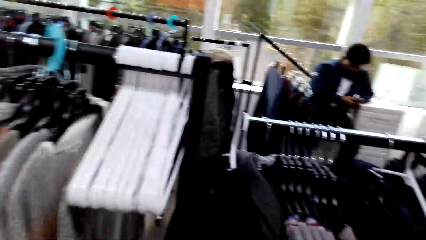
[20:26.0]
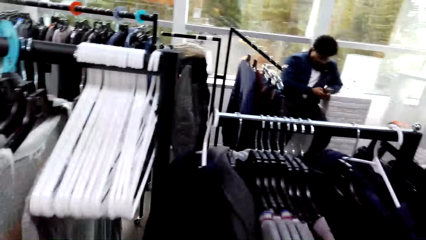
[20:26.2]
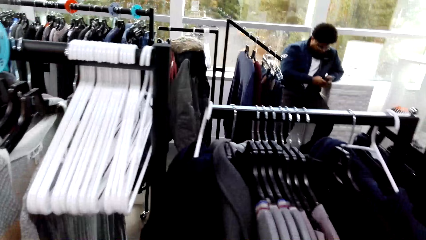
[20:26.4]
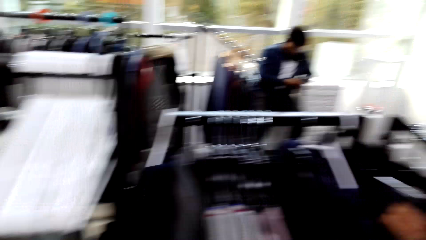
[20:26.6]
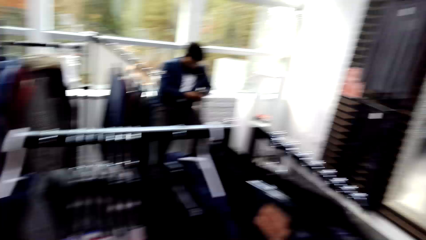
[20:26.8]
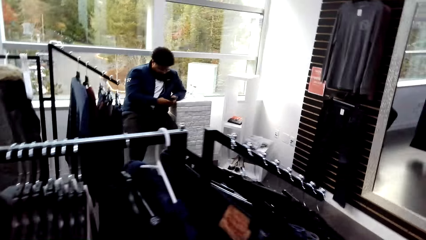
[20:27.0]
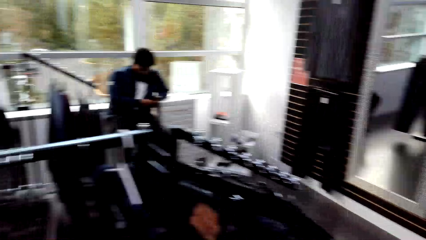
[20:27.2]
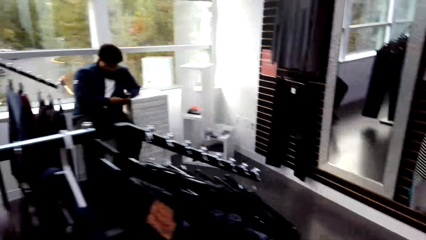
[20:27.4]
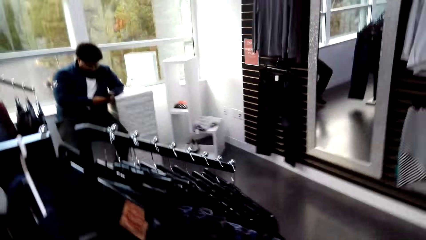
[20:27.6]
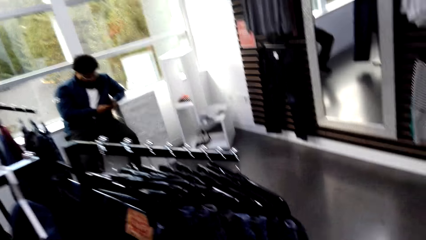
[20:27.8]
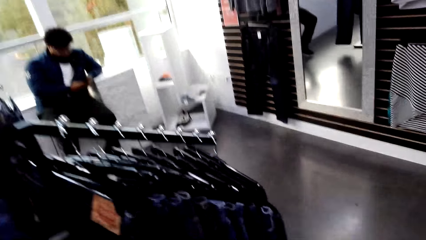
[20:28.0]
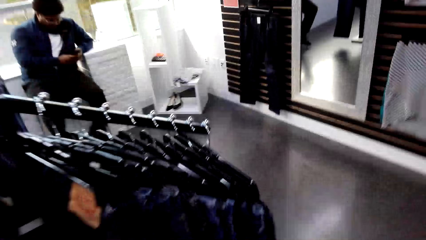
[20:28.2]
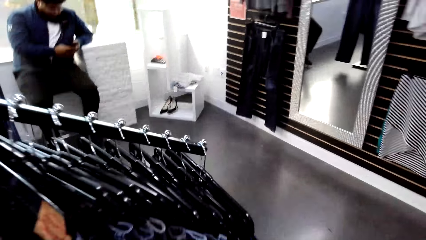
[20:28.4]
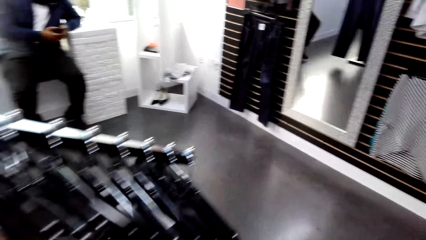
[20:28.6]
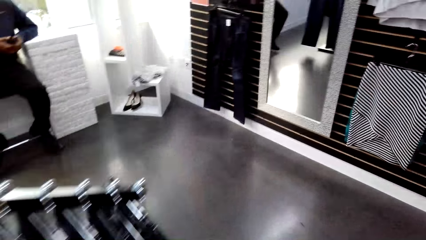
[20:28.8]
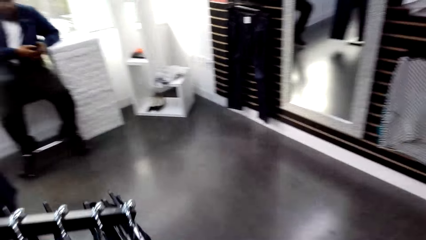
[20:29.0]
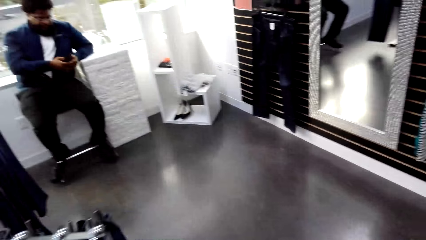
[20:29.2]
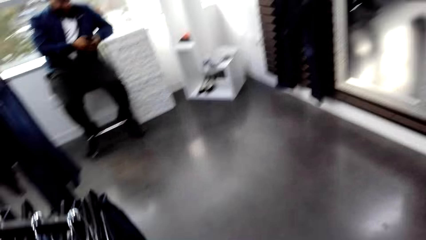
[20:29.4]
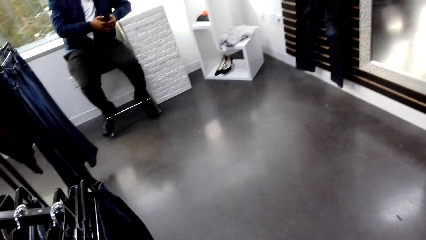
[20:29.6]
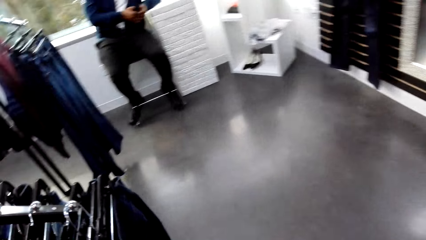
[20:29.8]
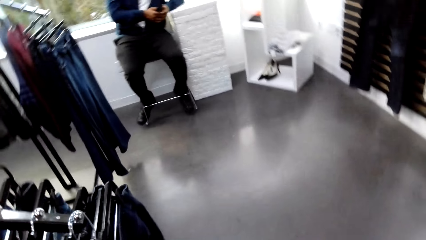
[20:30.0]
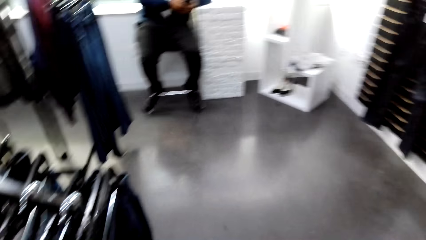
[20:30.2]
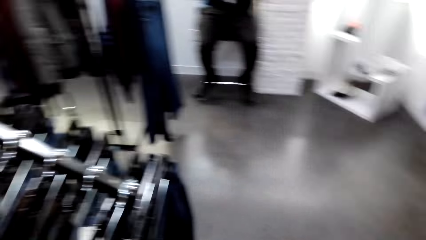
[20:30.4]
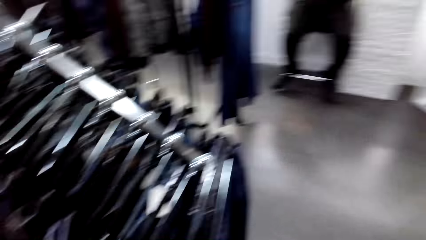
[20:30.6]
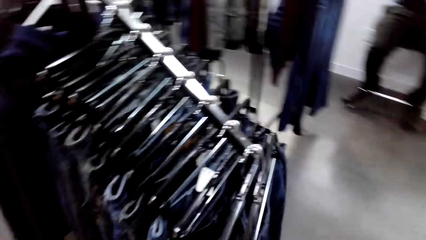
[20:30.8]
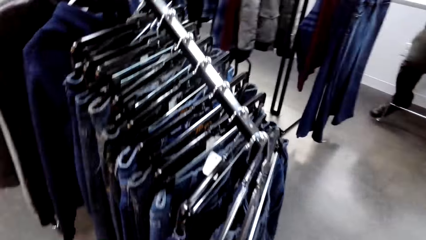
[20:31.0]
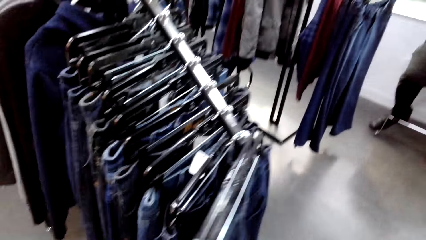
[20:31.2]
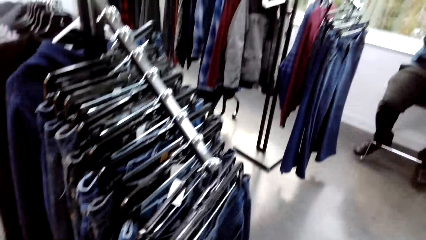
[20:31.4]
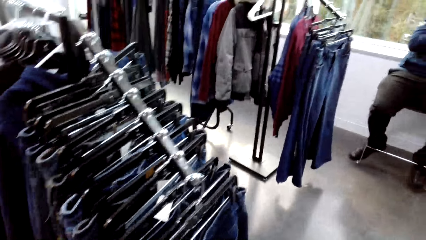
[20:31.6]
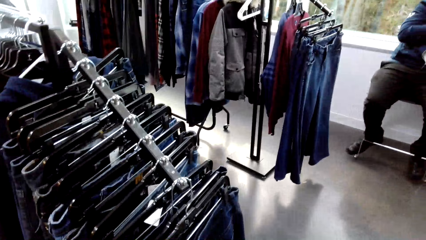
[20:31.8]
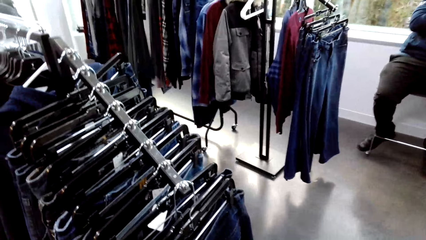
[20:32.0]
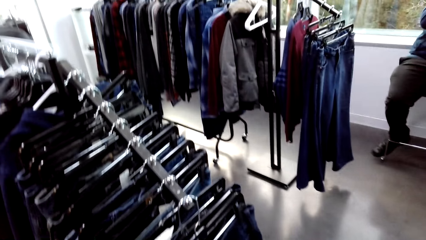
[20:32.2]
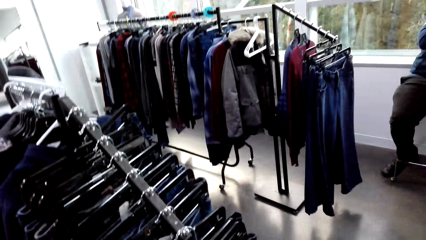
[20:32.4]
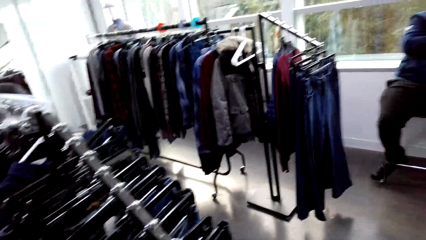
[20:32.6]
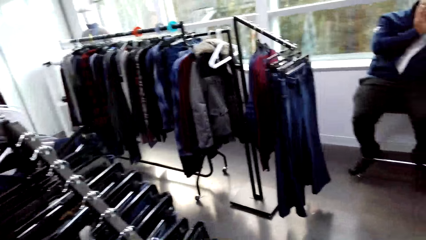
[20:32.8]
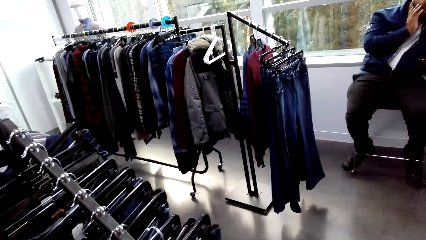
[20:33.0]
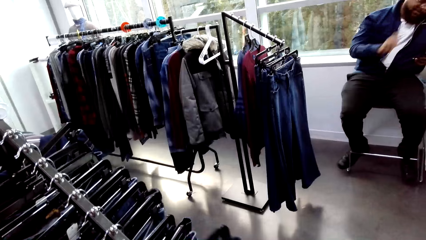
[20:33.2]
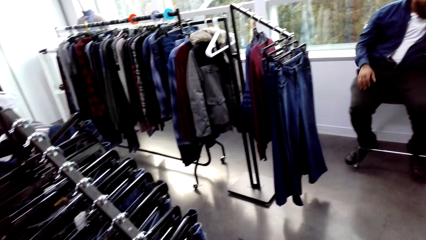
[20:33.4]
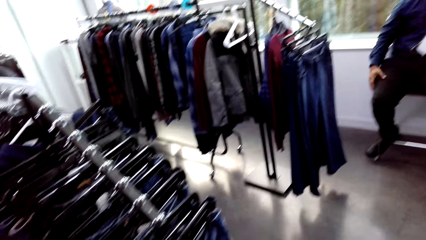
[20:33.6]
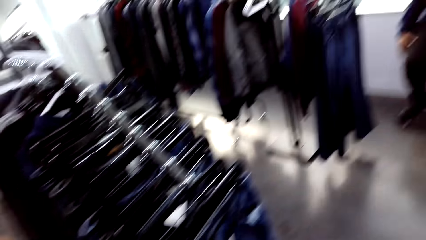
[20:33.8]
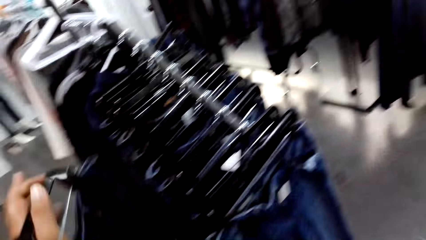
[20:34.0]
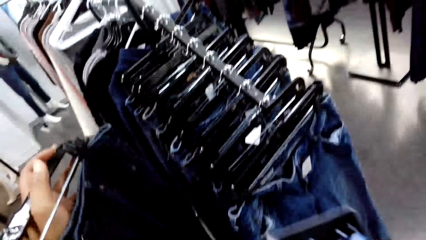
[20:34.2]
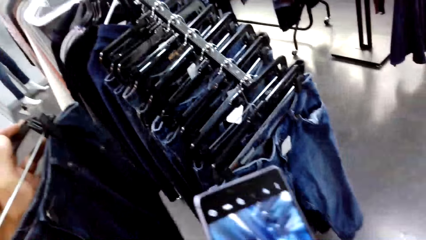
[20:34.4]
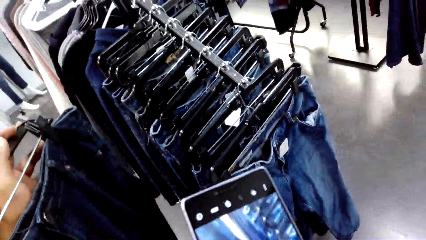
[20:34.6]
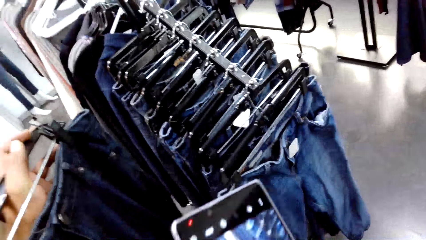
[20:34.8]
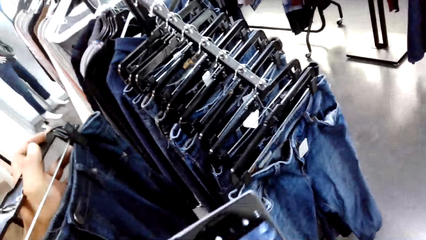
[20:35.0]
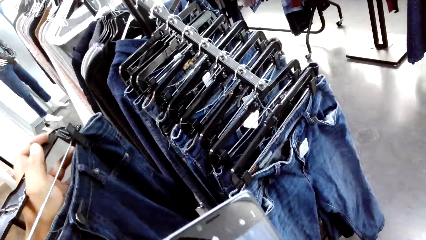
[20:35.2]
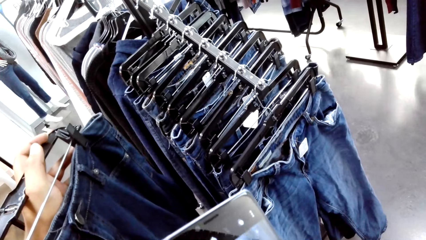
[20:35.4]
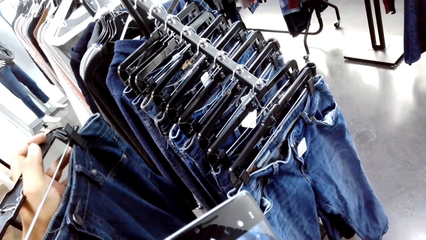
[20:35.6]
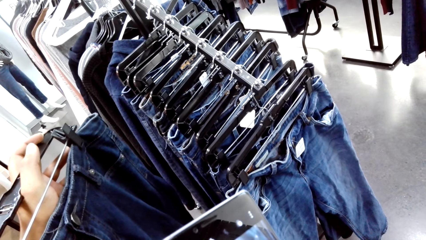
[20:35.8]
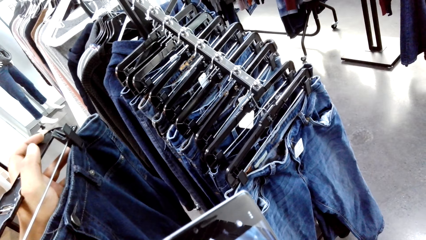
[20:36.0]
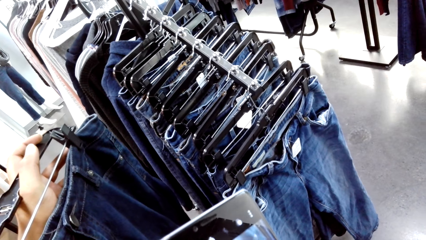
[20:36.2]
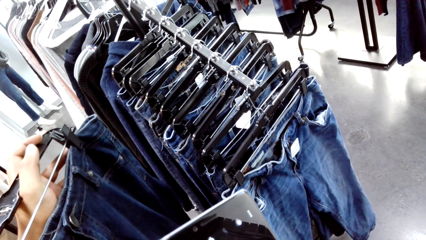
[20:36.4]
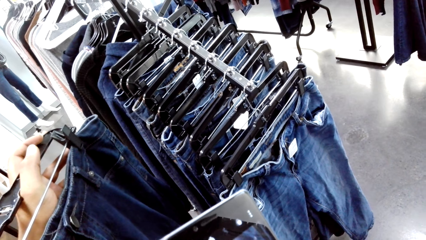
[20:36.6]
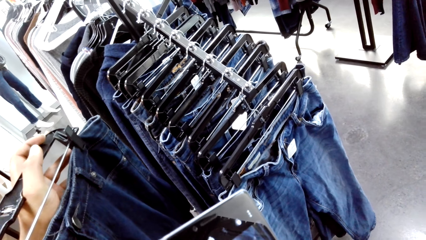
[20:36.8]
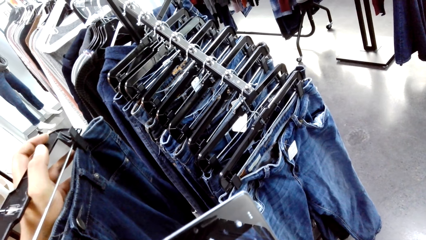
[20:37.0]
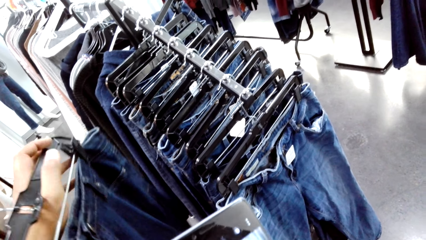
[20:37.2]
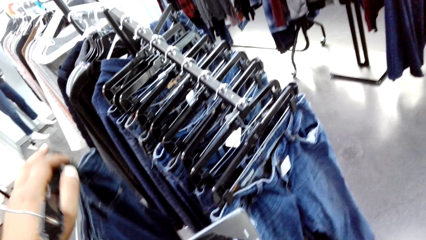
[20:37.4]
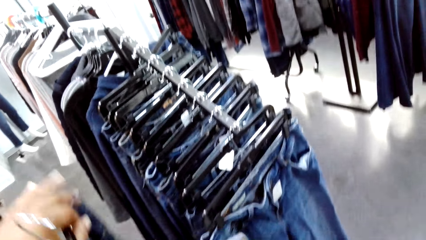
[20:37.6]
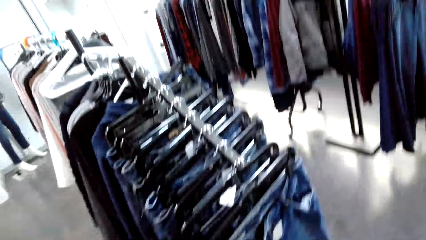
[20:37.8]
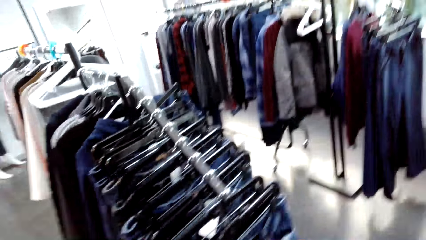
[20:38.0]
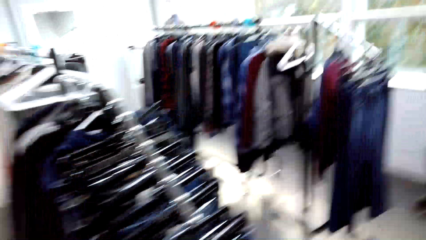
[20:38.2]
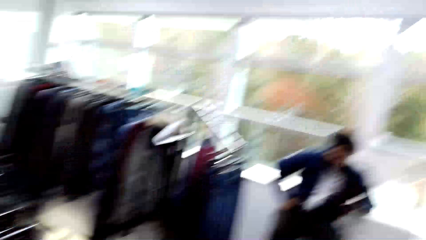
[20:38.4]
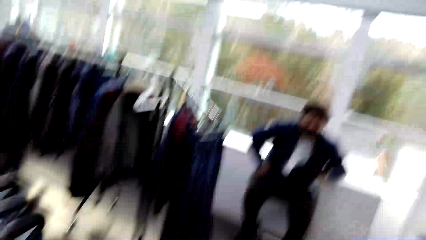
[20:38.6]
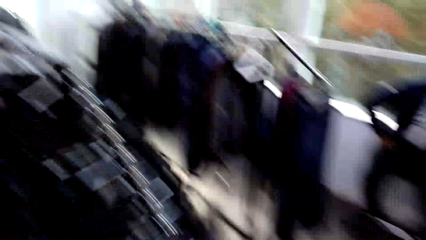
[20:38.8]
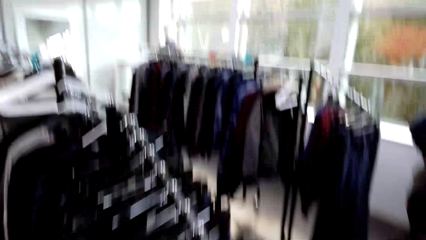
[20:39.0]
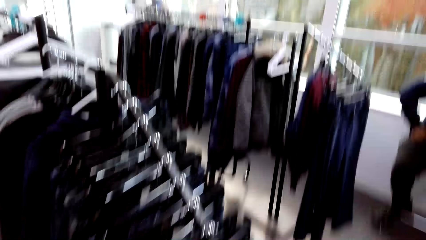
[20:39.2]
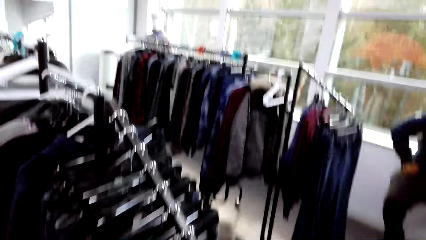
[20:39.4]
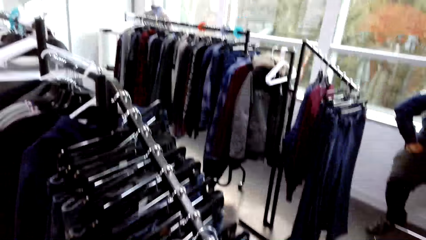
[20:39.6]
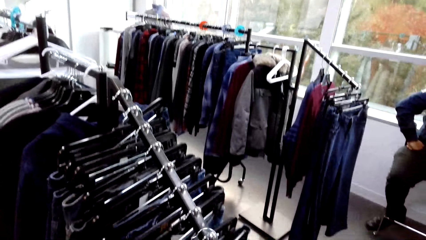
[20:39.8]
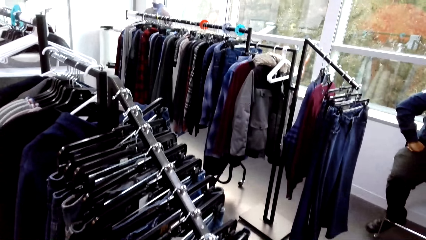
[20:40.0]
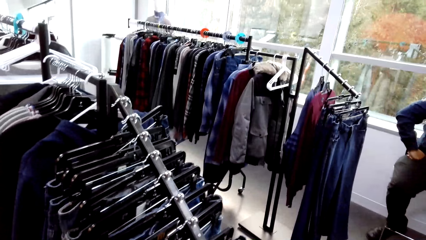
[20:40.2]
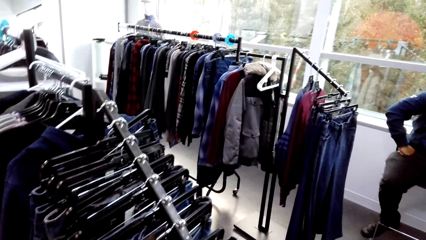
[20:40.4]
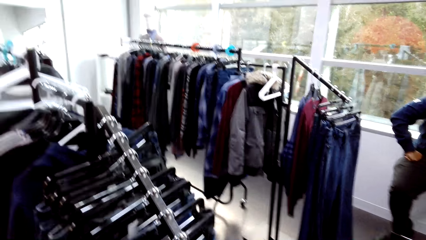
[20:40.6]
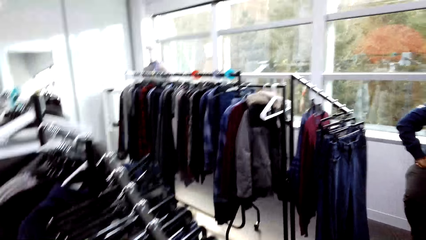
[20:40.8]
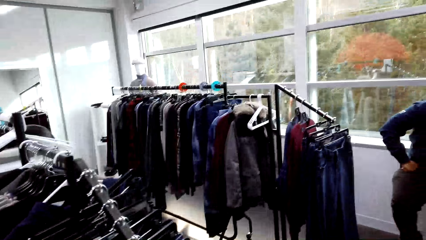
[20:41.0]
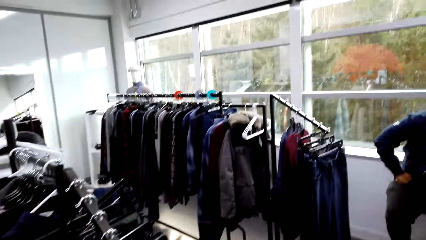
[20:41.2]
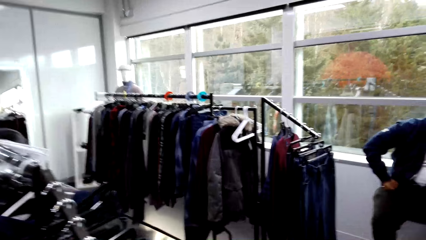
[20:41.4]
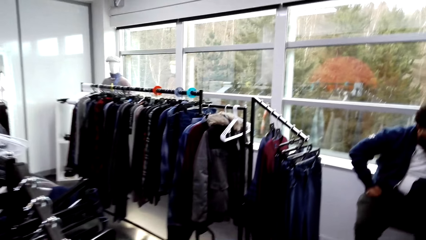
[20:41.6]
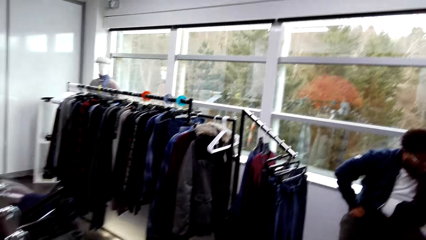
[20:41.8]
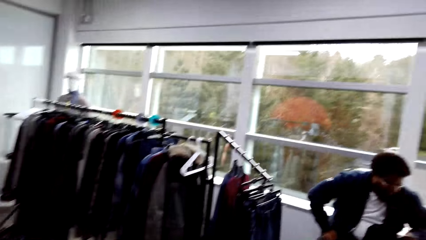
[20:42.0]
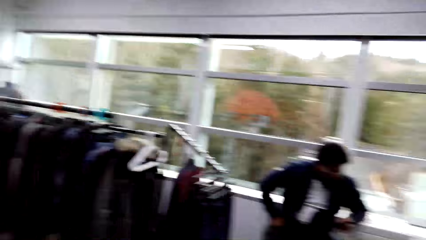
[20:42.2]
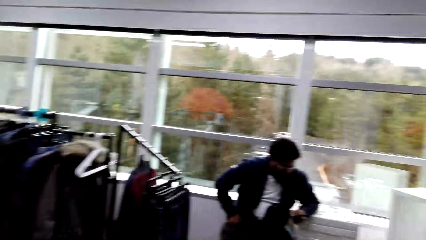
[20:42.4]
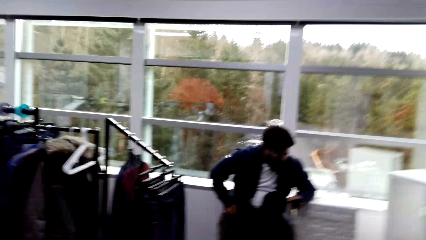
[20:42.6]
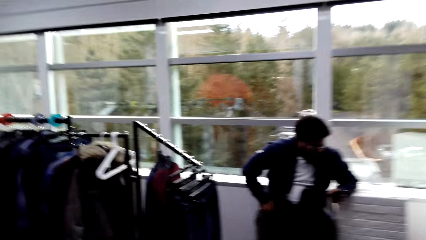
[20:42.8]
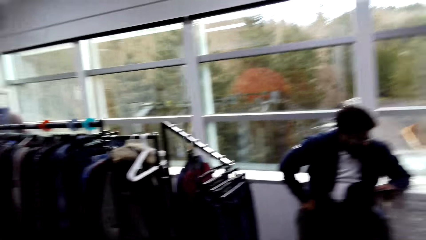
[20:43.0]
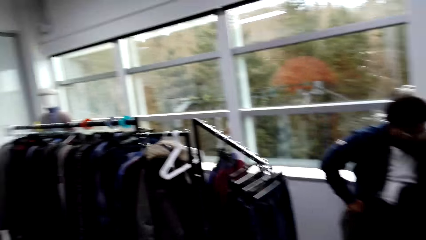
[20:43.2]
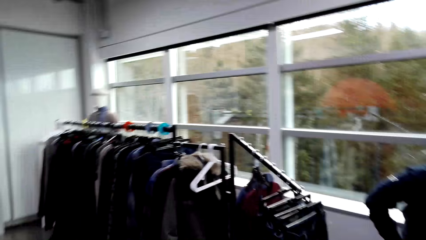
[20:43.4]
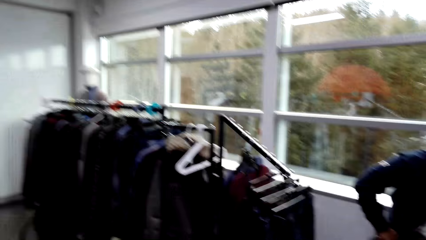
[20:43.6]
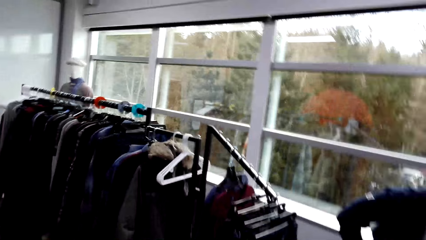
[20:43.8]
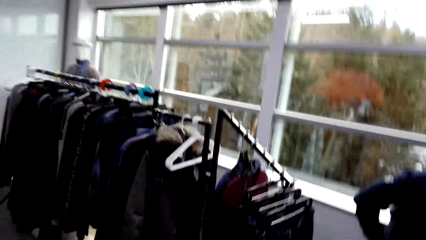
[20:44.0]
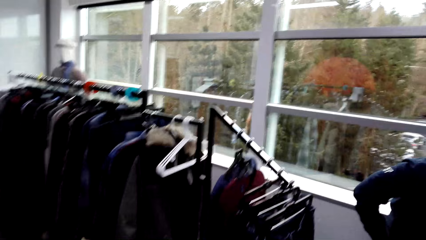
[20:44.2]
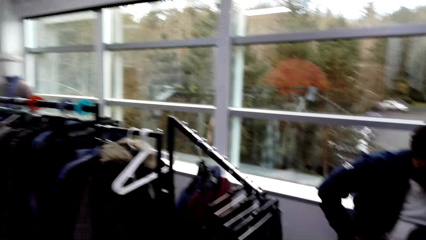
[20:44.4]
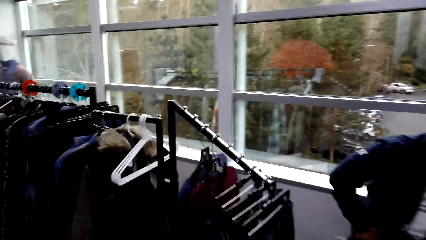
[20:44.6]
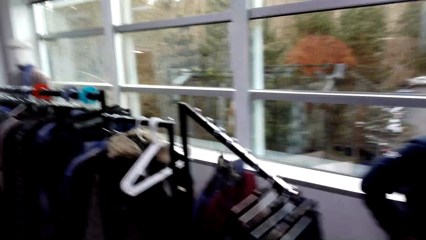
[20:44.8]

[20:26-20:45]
The camera wearer walks in the boutique. They look around. They hold a pair of jeans or trousers. They capture a photo of the pair of jeans with a phone. They look around. They hang the trousers on the clothing rail. They walk in the boutique.
